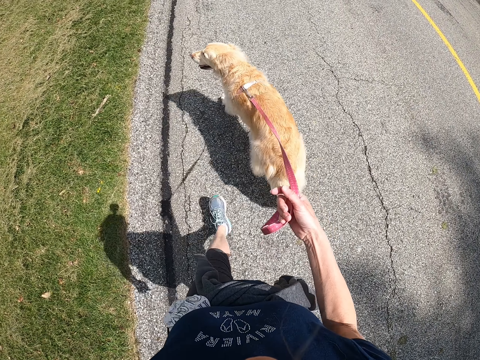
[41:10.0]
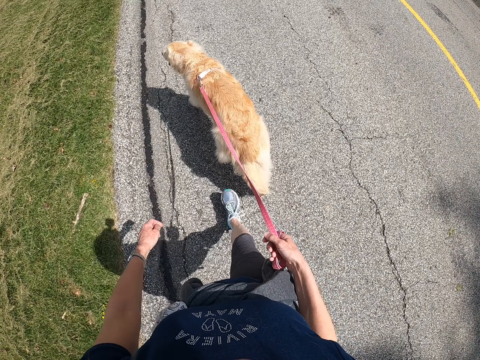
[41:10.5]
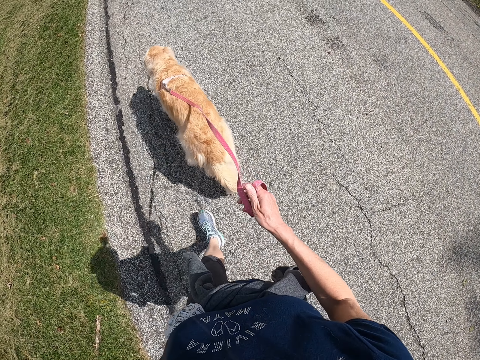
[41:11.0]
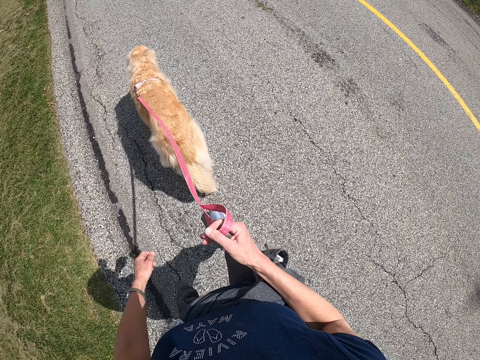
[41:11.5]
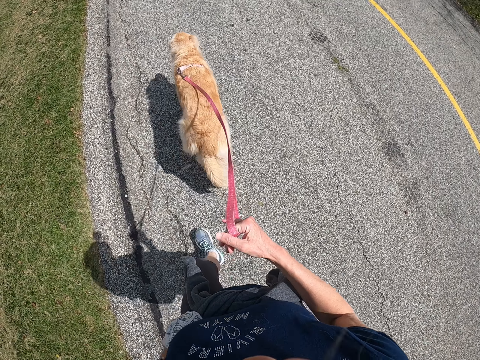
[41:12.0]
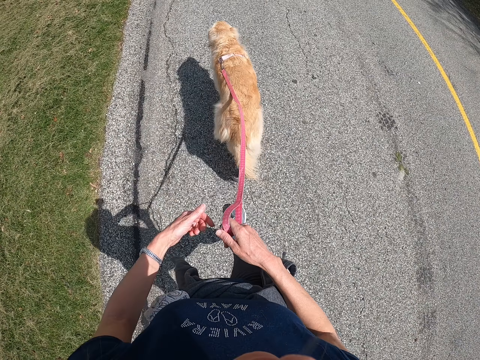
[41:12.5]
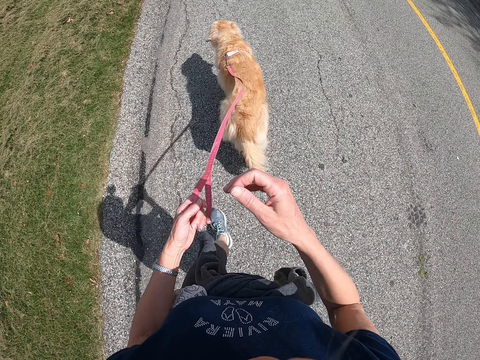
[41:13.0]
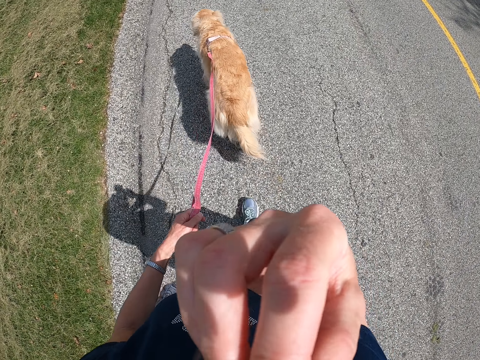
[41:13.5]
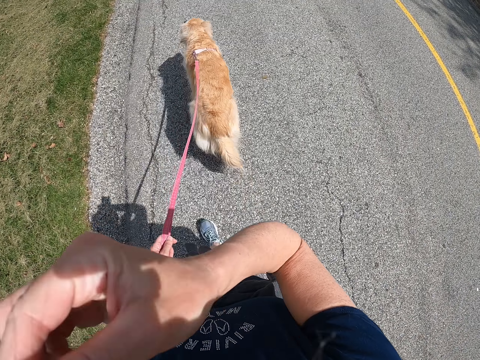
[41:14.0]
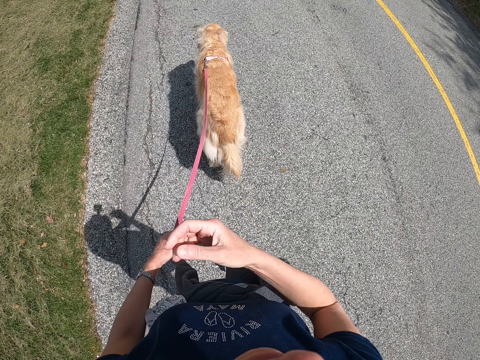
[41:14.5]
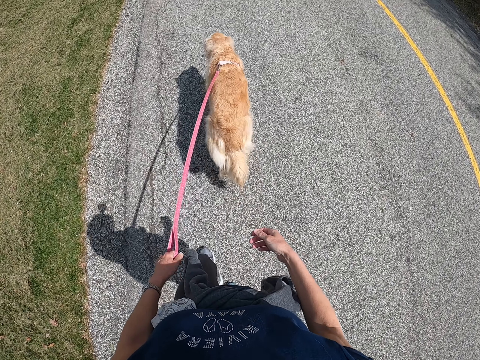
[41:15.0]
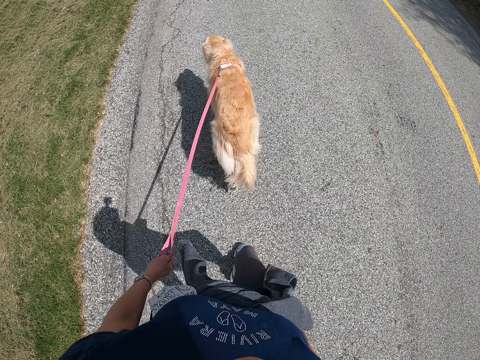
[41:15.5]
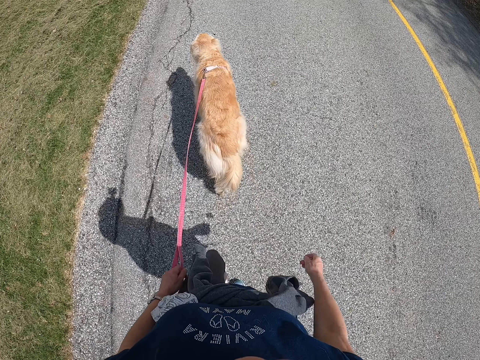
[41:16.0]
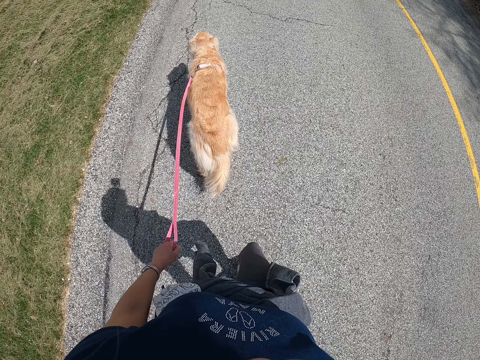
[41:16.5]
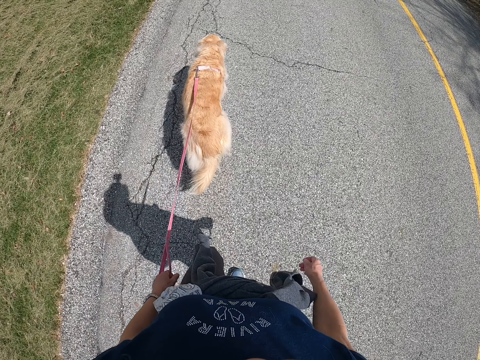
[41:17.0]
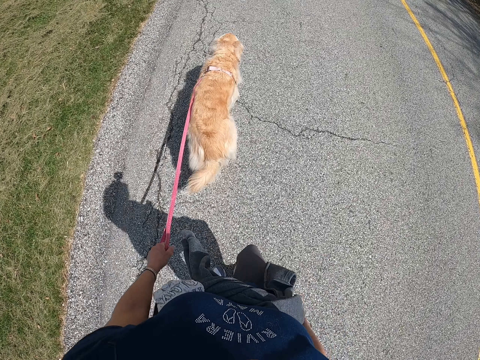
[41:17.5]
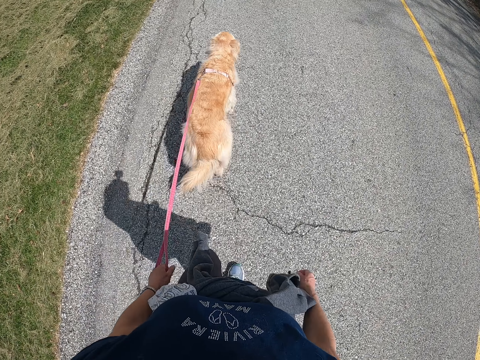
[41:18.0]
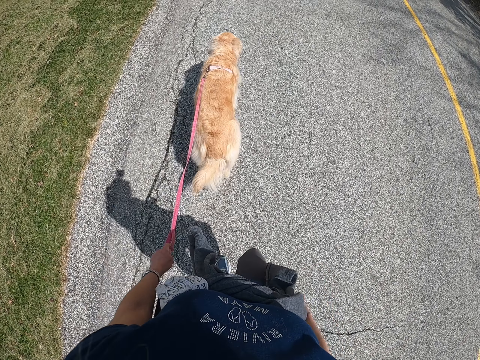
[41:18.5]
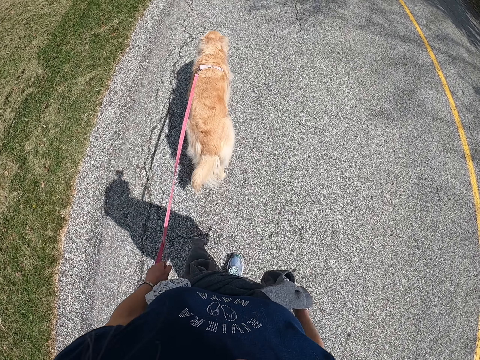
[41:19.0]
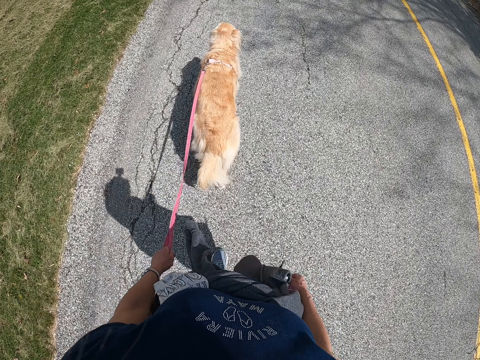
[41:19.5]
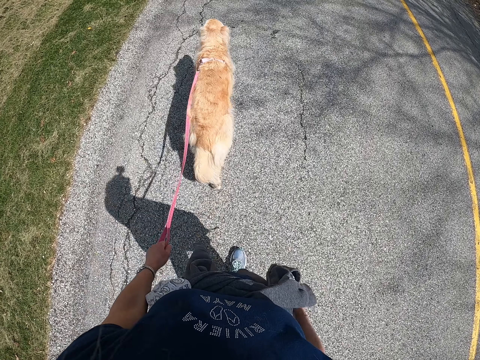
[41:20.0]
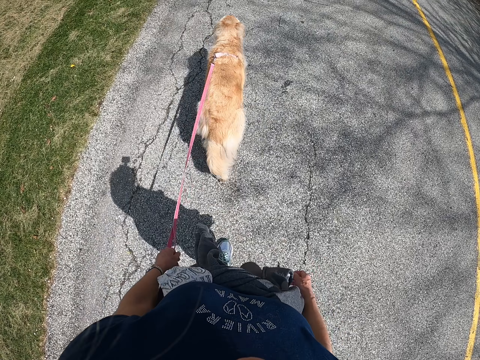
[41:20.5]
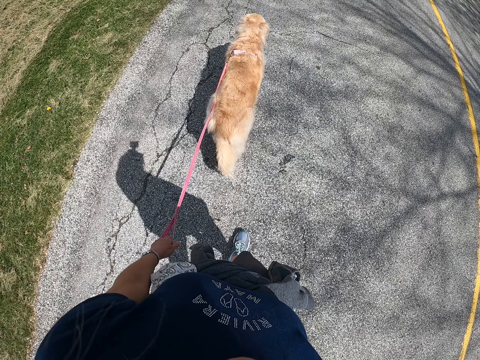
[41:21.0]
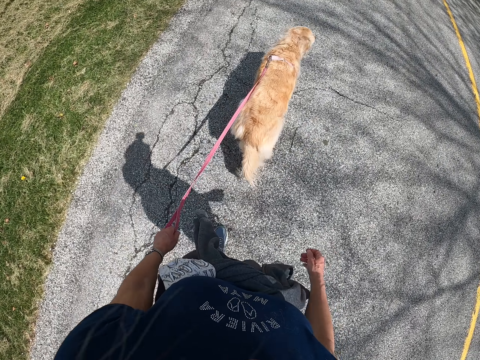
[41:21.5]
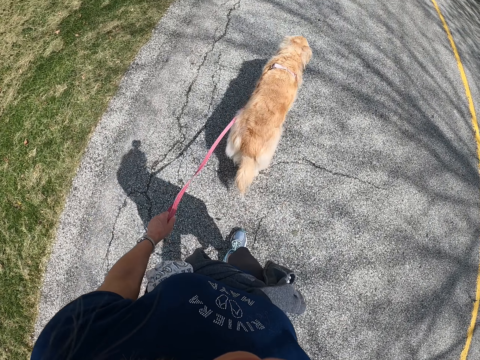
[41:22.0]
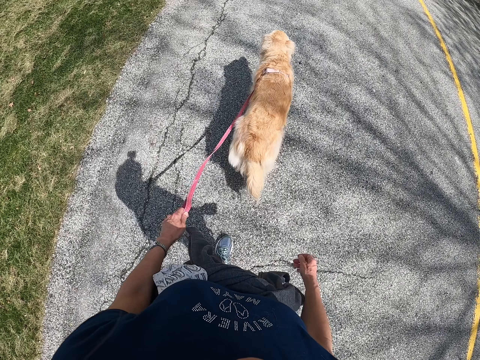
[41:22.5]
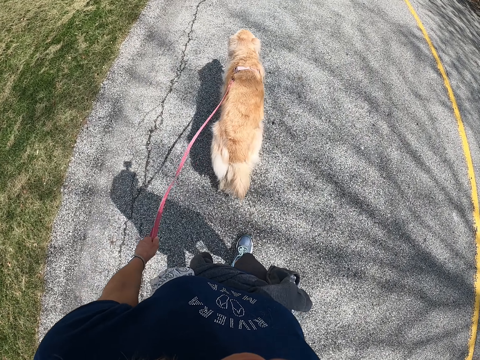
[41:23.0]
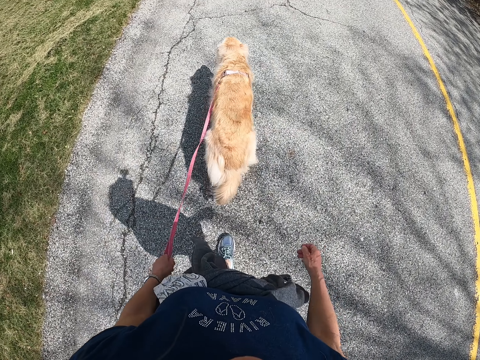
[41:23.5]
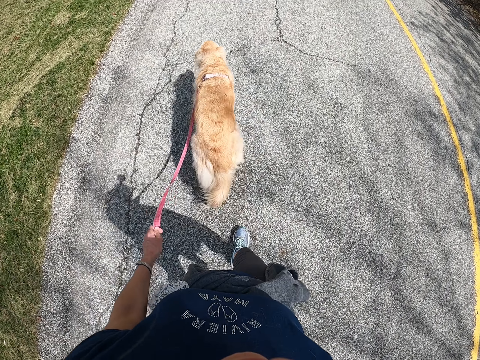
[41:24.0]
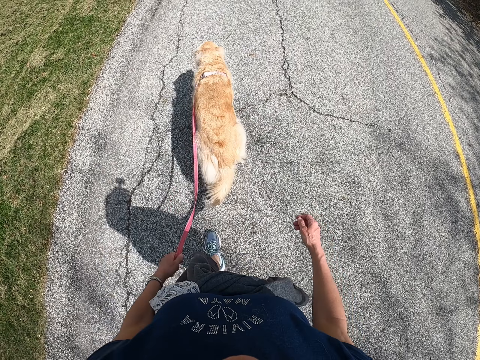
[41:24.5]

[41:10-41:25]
The camera wearer moves the dog leash to his left hand. He touches his face with his hand. He wipes the face. He puts his hand down. He walks along a road with his dog.

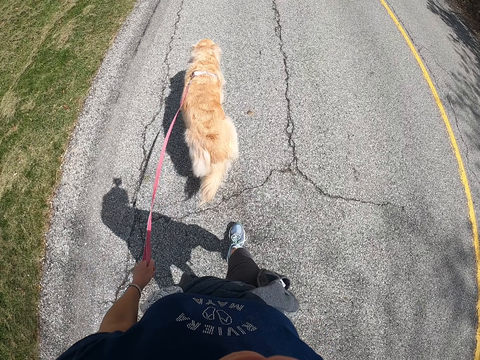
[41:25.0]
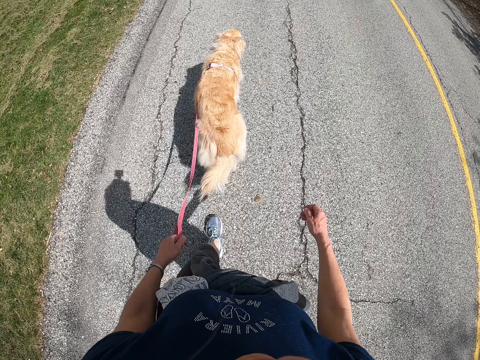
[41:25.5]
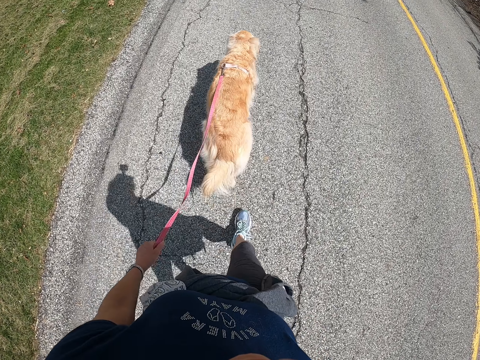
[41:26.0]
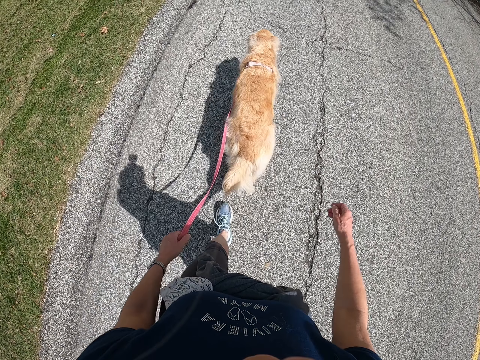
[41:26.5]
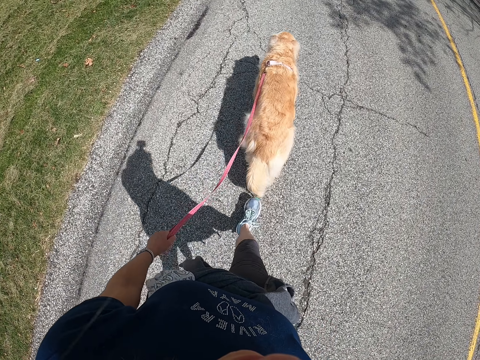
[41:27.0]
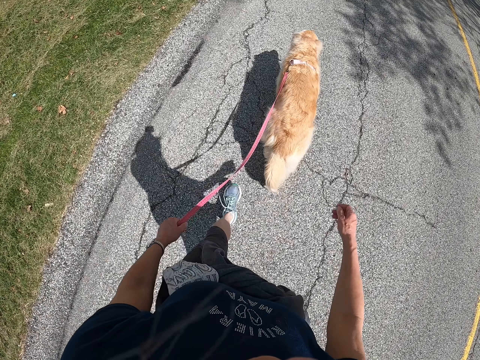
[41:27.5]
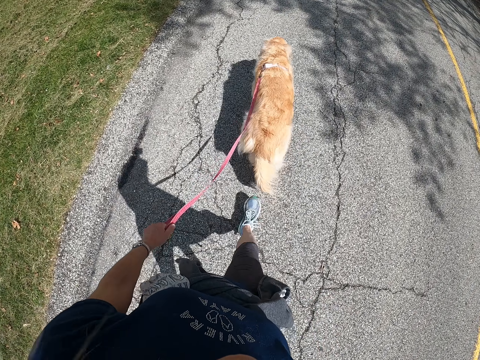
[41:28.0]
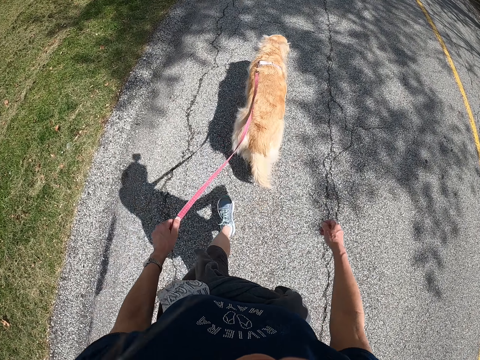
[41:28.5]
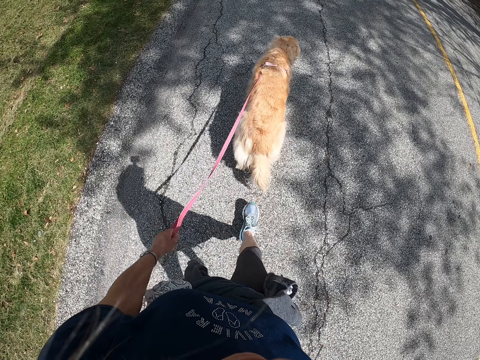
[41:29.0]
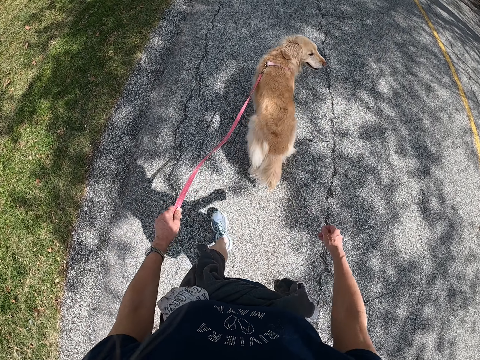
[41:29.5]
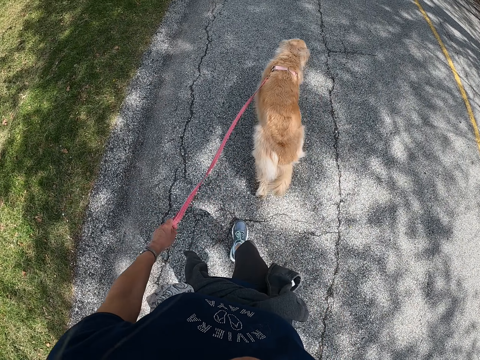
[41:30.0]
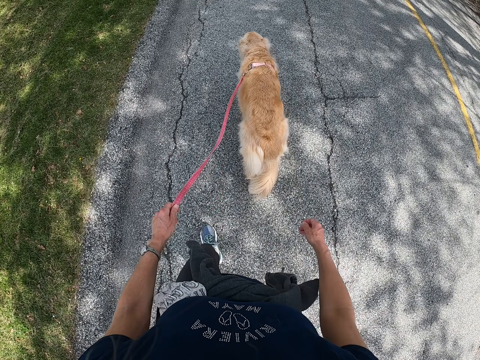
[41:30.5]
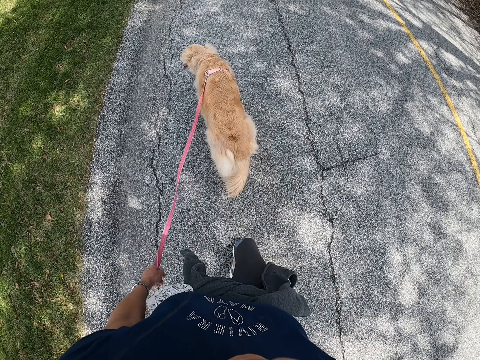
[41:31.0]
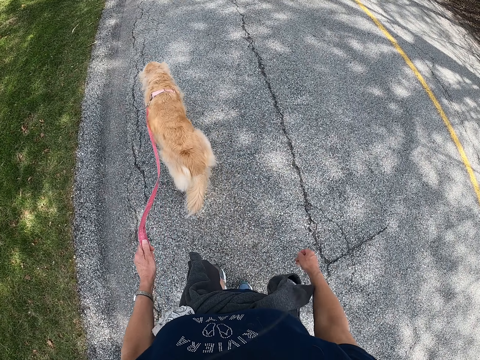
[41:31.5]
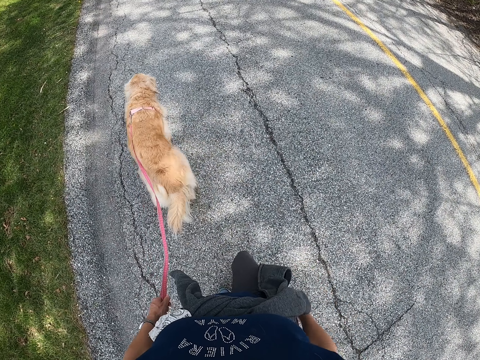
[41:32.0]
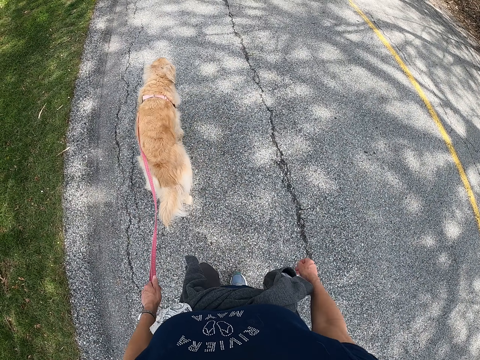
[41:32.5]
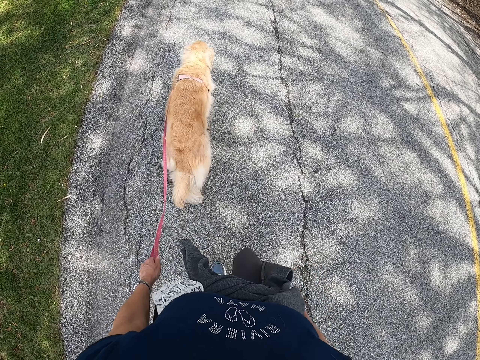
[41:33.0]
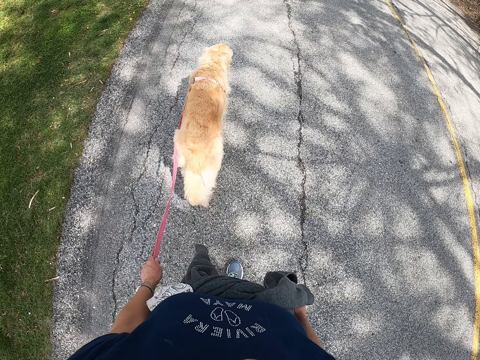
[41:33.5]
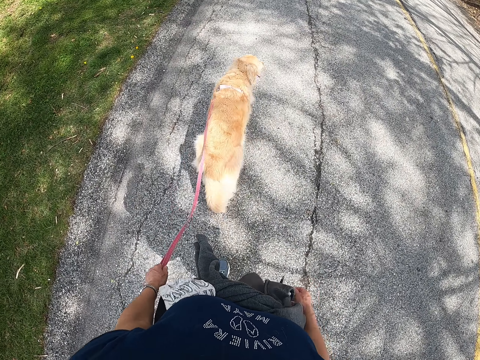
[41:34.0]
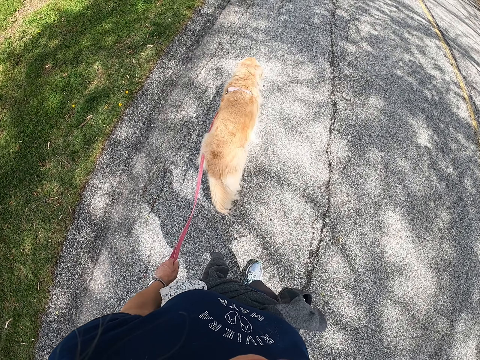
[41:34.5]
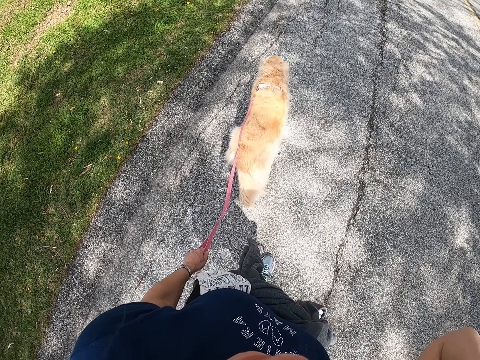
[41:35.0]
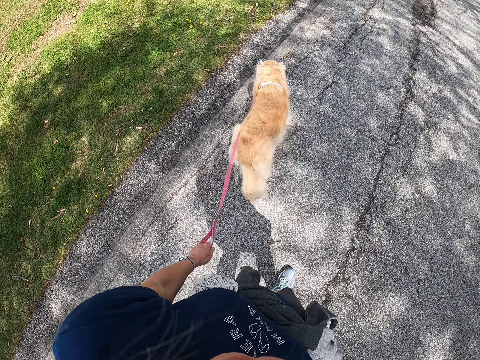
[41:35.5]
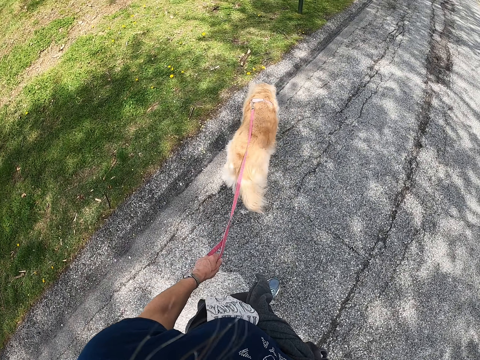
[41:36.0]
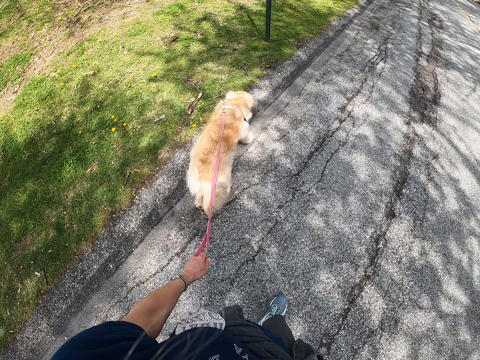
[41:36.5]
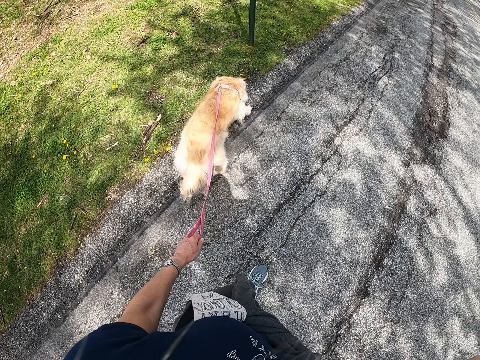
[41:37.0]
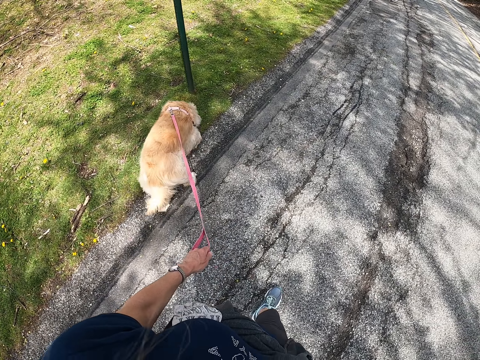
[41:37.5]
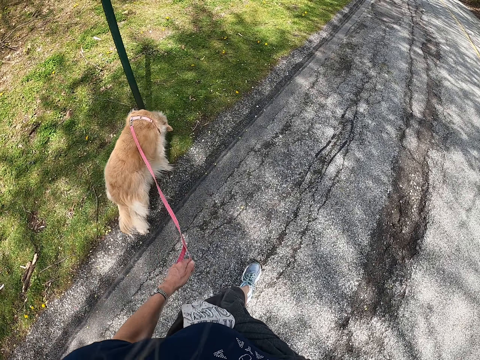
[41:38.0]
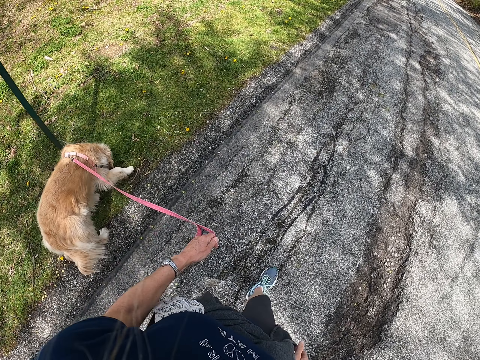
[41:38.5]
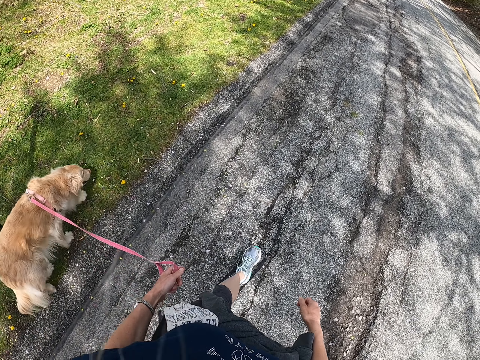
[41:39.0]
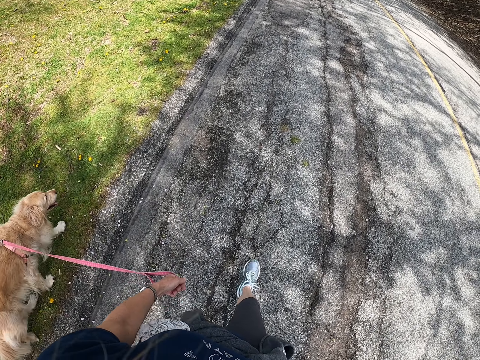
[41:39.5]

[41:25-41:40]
The camera wearer lifts his right hand. He adjusts the camera on the head. He walks along a road with his dog.
